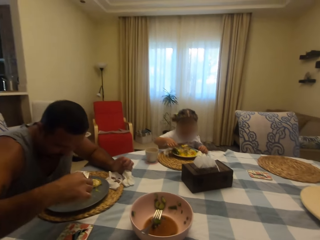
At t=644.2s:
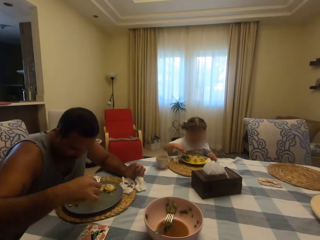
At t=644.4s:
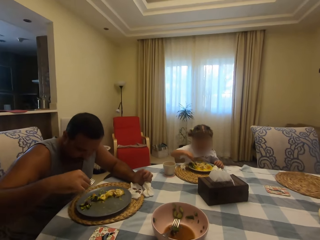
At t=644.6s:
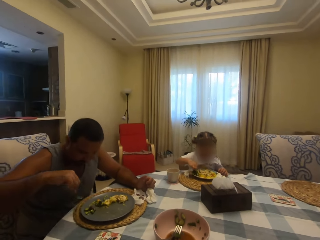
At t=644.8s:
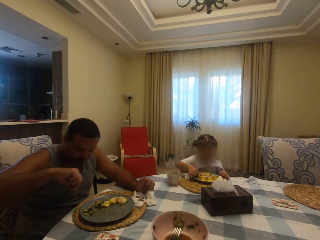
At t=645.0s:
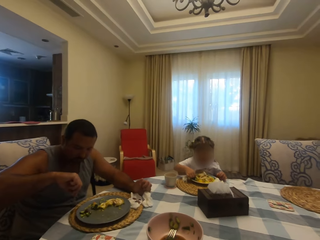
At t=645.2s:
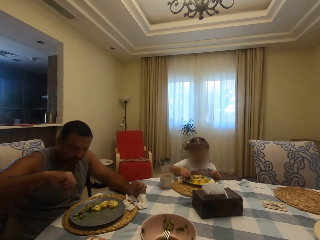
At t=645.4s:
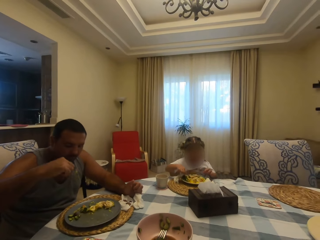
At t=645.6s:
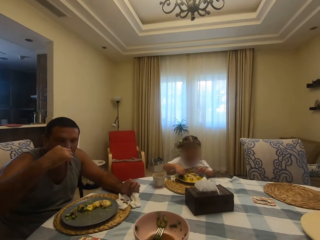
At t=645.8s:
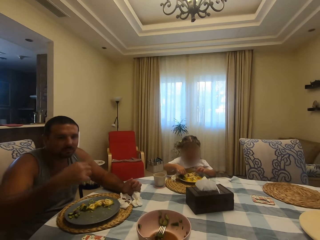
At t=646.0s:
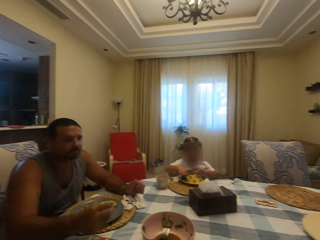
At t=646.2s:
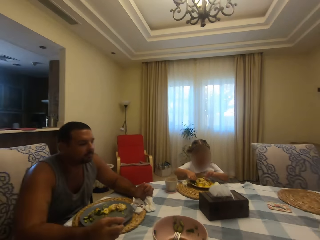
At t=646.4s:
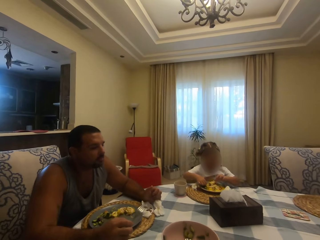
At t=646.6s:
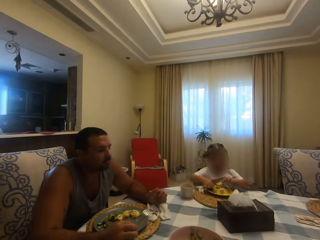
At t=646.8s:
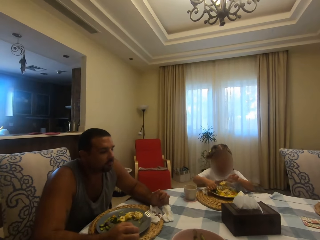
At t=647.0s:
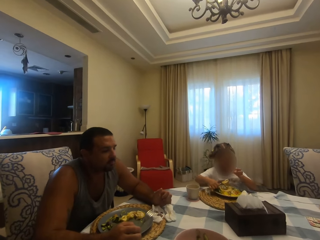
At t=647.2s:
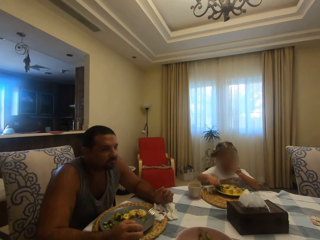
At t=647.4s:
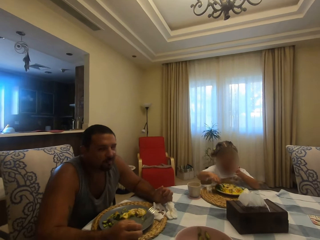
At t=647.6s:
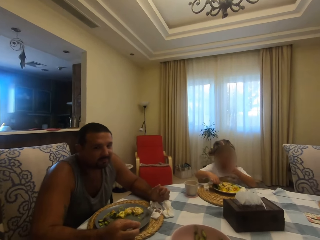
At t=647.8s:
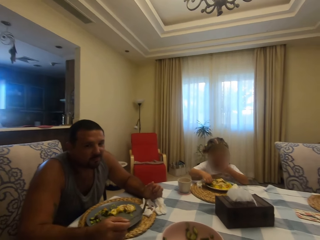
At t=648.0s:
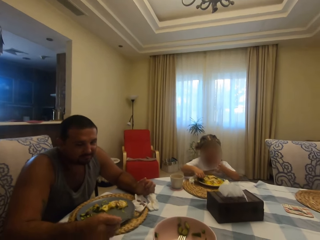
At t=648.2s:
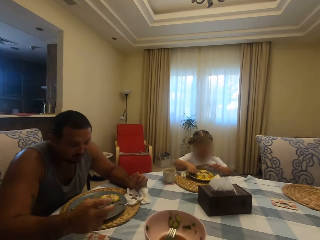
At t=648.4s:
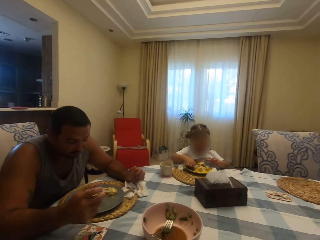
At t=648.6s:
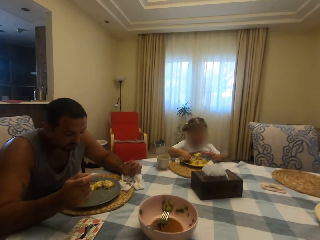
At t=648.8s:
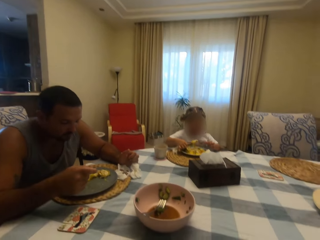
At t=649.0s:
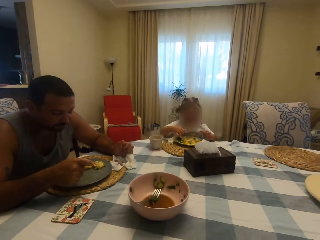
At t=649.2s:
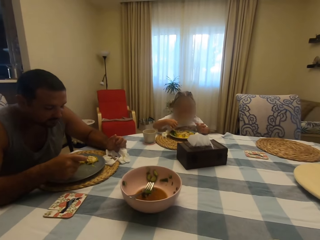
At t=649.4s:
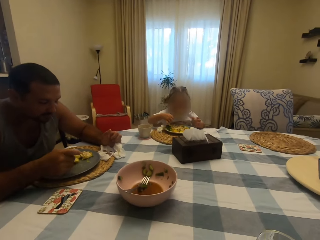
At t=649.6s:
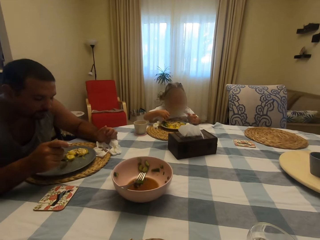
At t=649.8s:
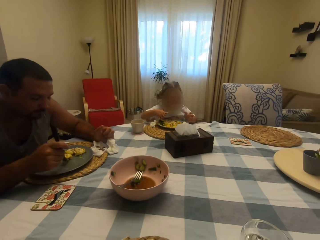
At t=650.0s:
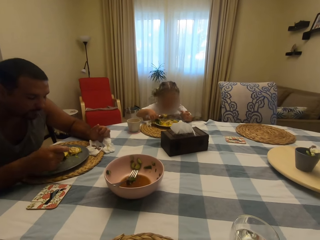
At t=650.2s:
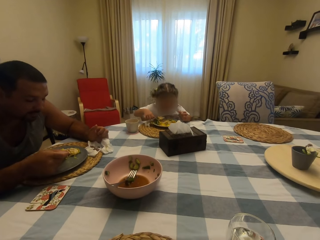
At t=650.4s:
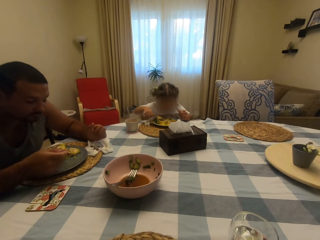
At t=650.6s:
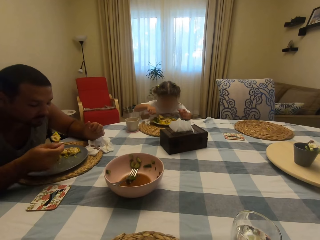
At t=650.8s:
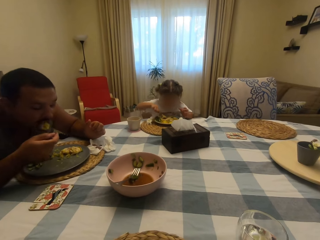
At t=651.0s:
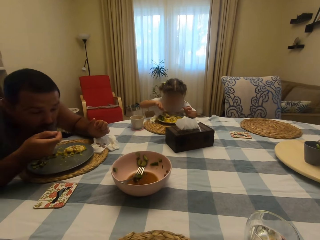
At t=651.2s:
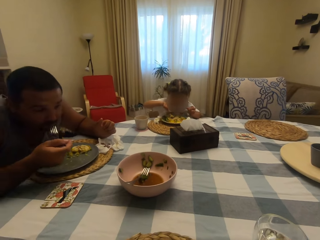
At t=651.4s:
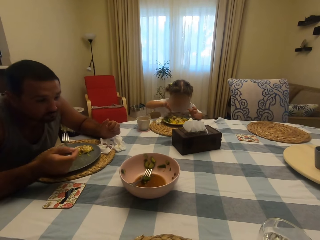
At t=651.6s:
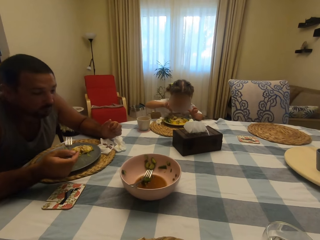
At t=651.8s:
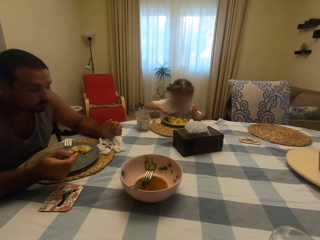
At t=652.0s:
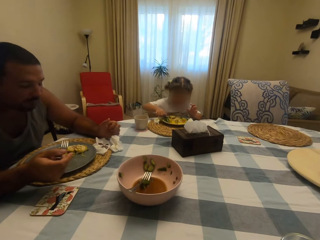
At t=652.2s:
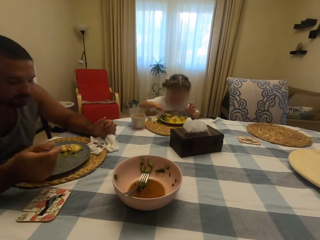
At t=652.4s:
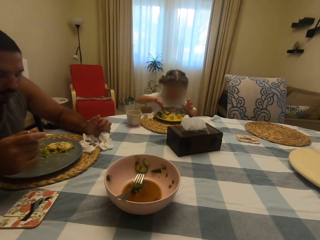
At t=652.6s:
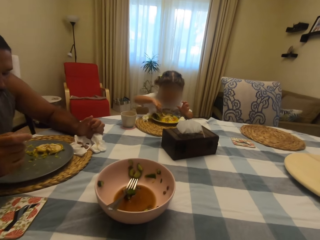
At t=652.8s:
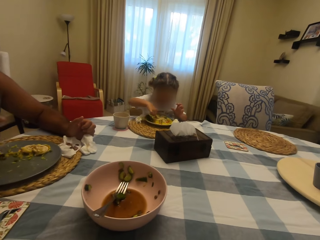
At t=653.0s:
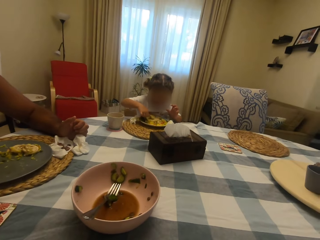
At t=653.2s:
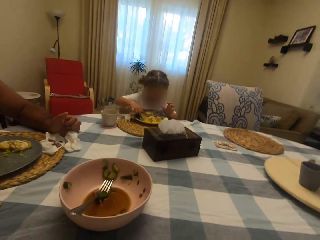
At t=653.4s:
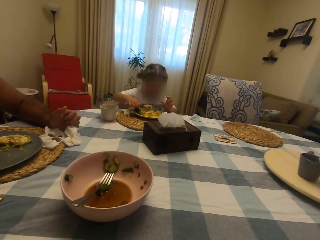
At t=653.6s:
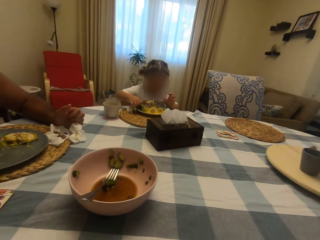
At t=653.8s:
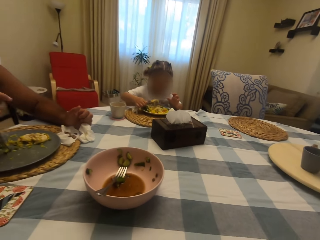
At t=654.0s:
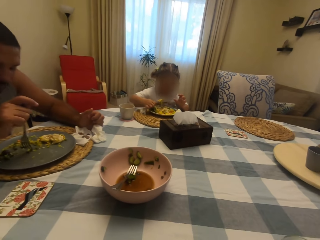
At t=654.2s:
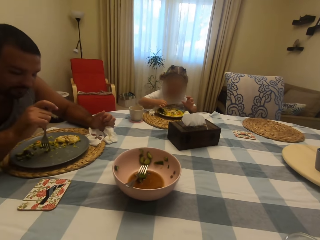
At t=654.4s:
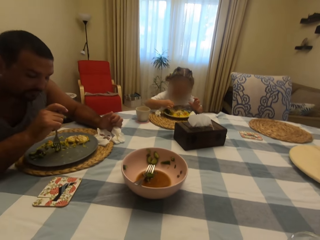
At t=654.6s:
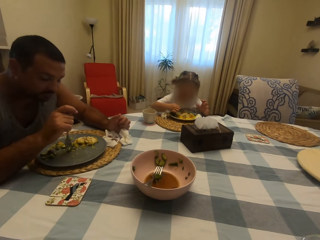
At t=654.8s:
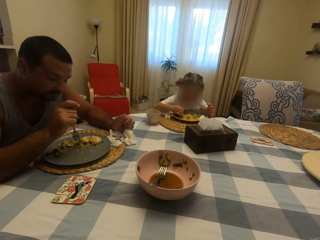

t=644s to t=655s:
A man eats food. A child eats food.

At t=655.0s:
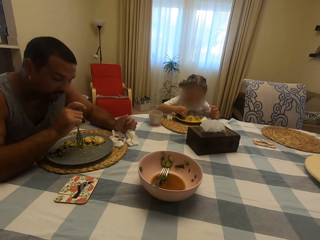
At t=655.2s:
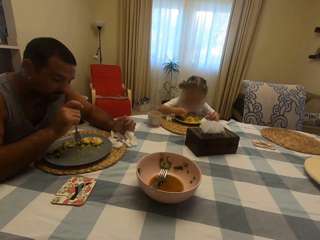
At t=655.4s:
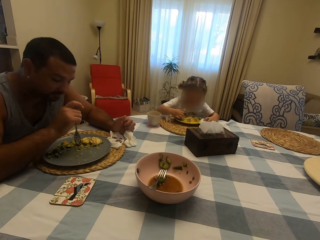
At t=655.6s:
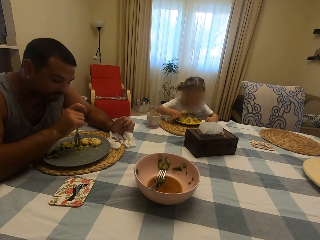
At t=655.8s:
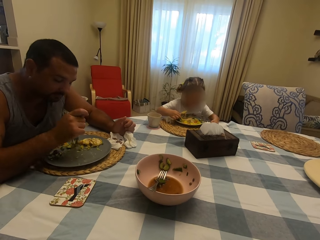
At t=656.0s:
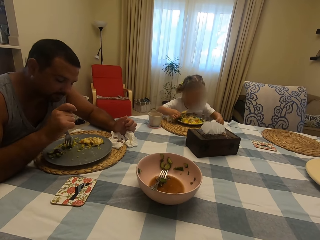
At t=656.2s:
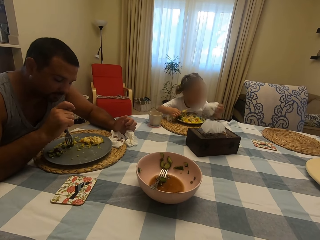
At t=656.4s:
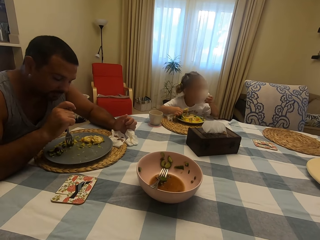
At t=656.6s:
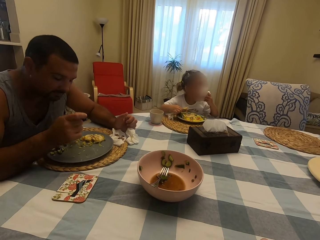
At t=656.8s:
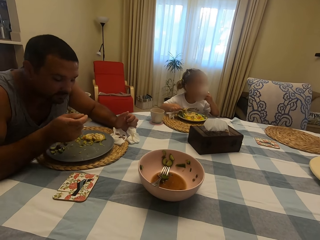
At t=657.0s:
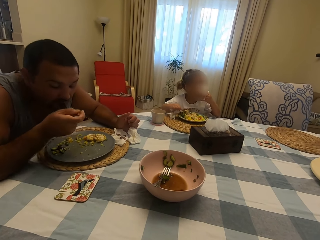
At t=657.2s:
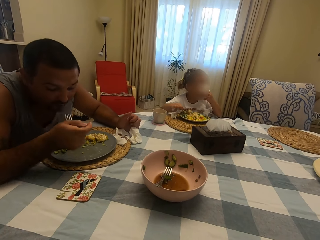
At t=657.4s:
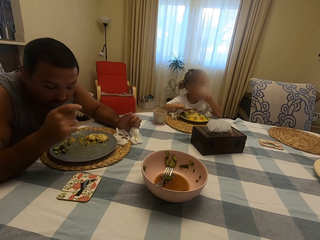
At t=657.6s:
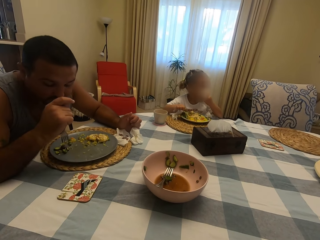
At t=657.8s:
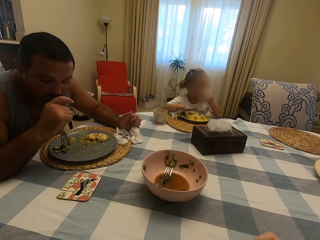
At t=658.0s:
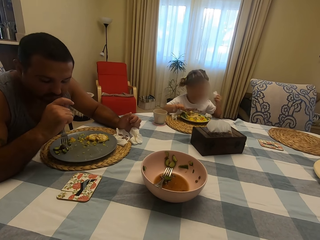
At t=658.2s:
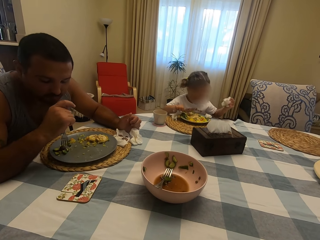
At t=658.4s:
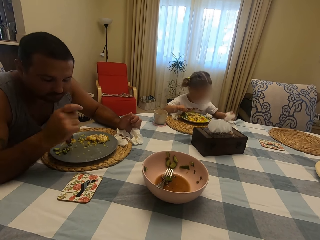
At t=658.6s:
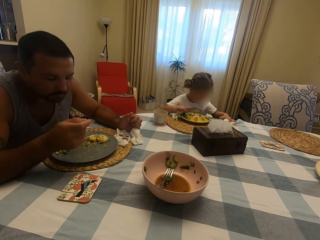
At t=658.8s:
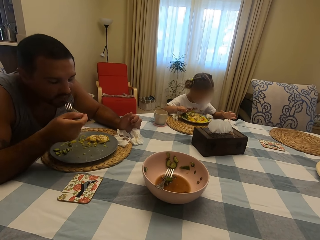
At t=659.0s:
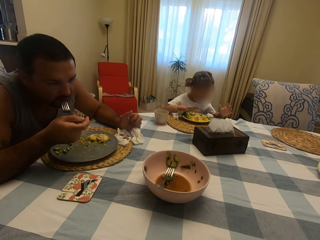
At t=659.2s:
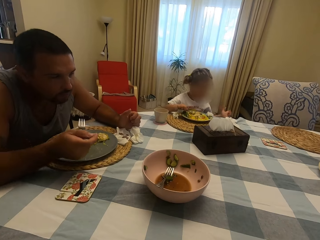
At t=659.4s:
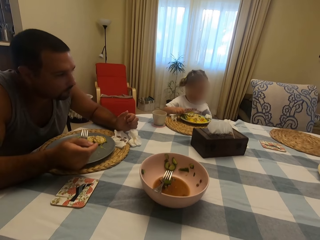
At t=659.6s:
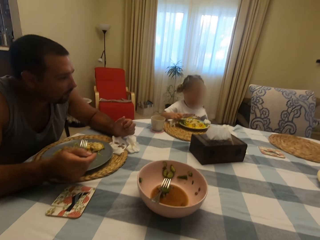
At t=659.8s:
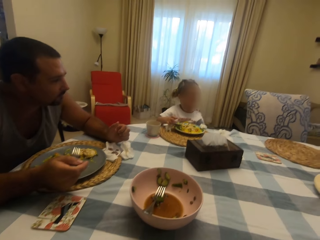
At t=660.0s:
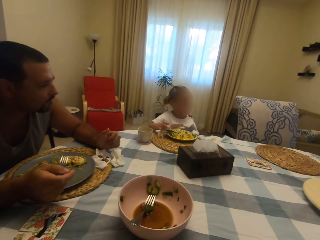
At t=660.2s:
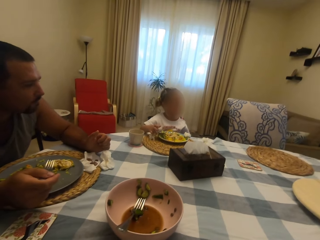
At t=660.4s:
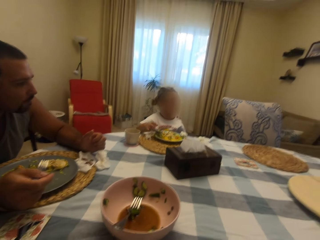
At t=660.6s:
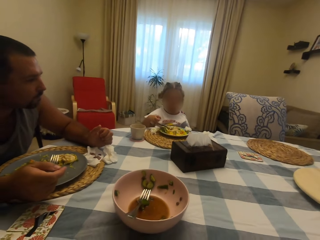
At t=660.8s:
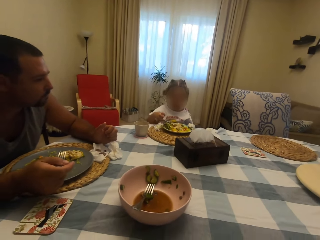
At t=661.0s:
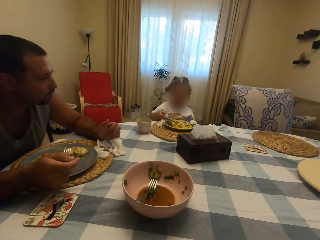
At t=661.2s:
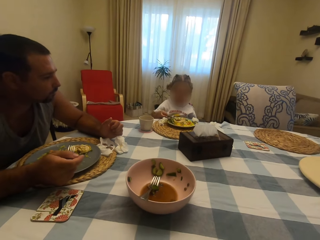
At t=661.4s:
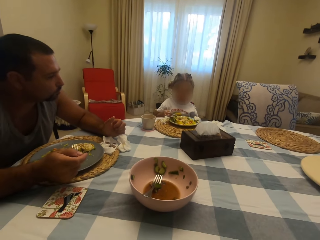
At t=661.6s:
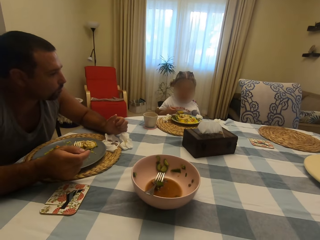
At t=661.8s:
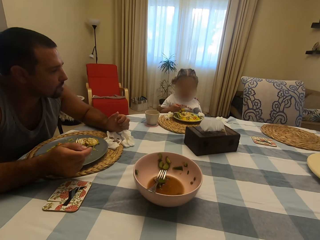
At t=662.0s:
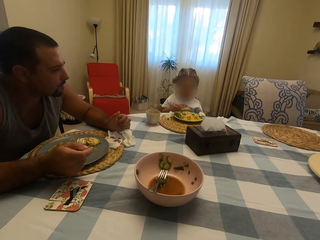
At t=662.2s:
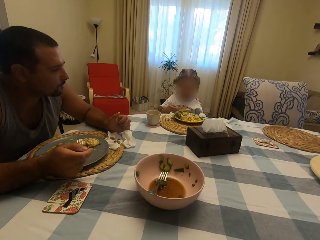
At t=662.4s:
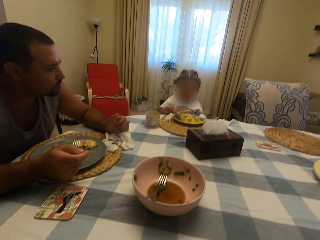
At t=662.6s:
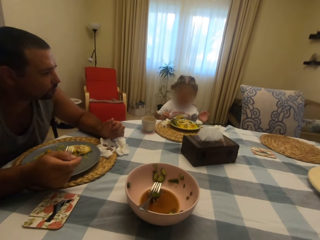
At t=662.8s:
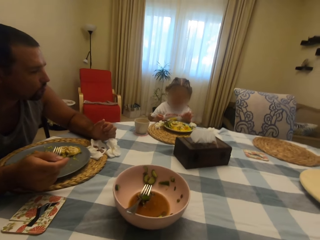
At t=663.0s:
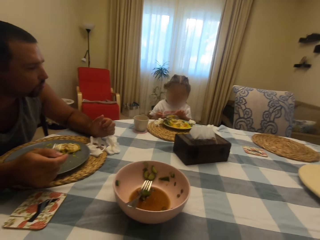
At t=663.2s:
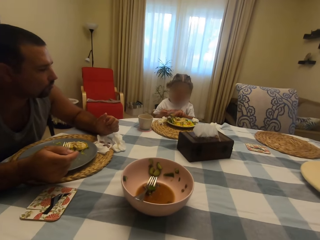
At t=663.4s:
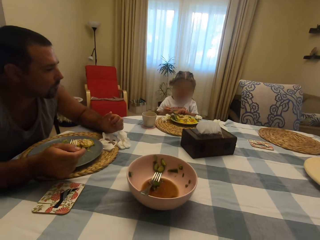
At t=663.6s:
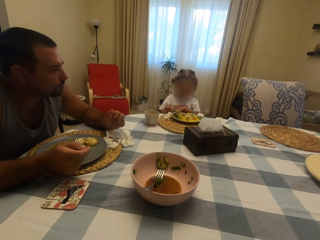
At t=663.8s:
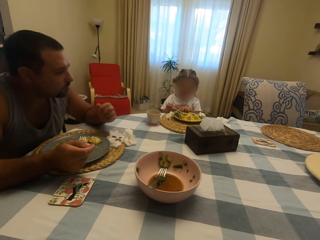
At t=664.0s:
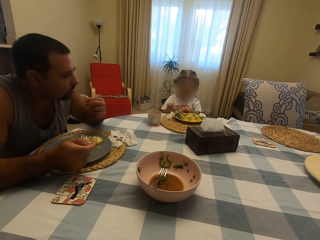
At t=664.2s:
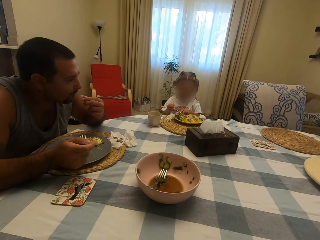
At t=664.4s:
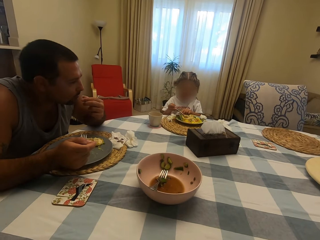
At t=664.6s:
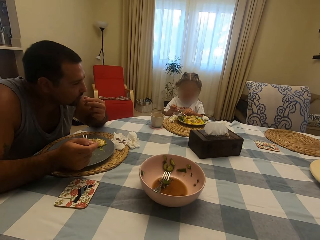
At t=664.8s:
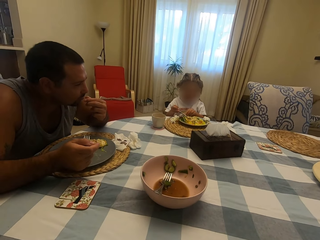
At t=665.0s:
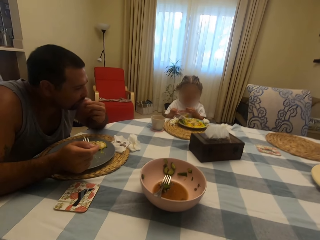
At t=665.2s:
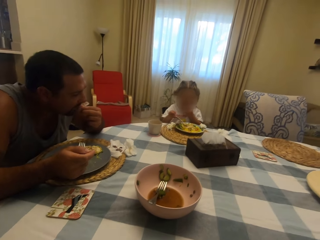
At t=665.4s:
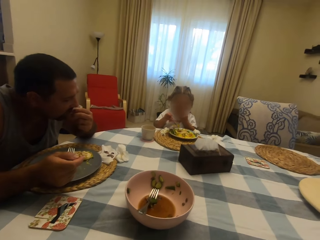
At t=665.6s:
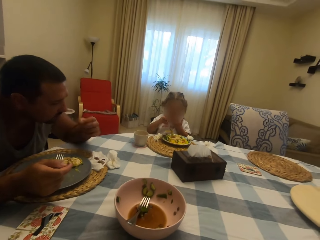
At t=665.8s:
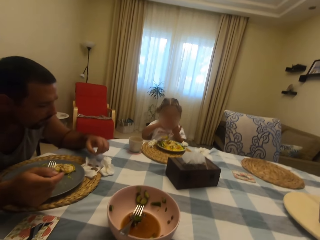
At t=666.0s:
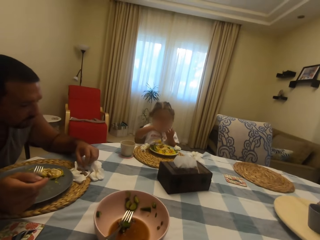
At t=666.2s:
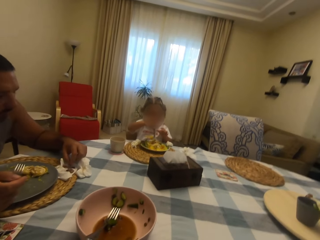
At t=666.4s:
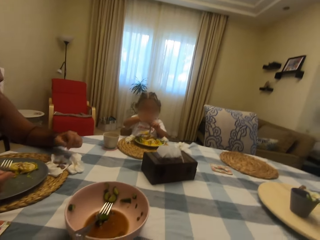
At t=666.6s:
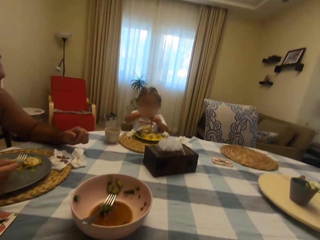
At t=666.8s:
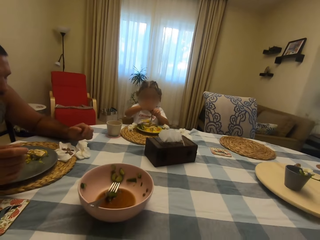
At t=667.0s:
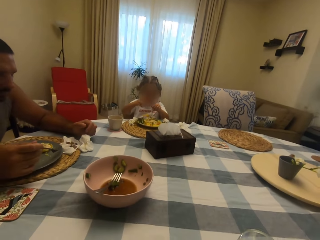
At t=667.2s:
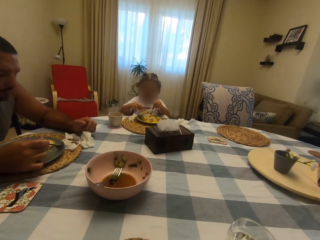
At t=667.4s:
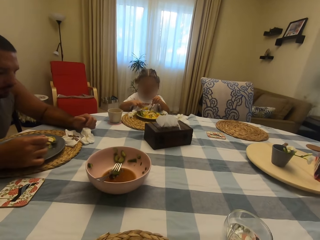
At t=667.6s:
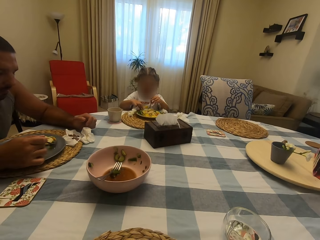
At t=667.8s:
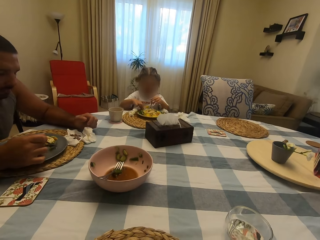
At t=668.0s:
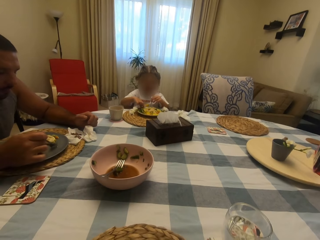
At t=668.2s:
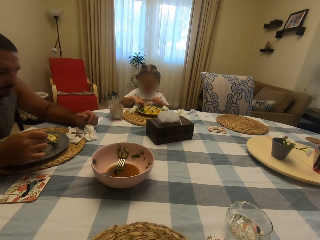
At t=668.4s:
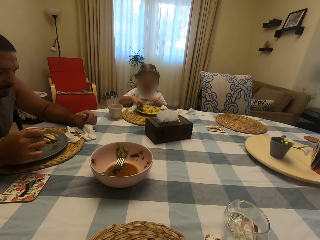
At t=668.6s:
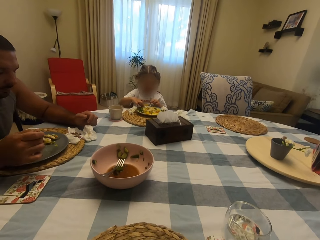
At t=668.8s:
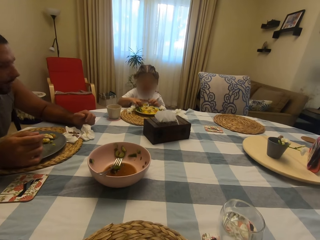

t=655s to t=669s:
A child wipes her mouth with a serviette. A man eats food. The child eats food.
